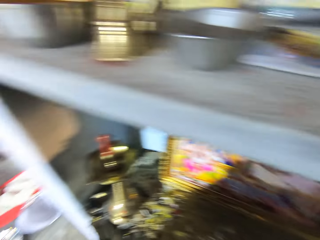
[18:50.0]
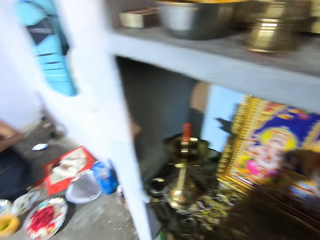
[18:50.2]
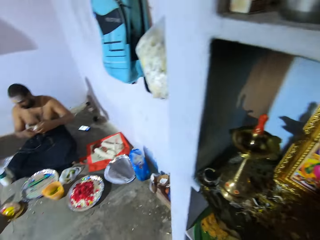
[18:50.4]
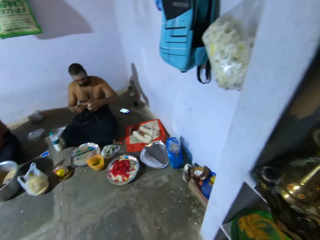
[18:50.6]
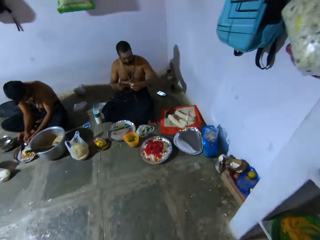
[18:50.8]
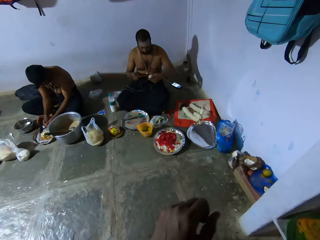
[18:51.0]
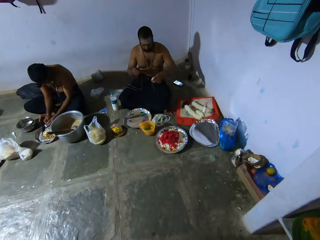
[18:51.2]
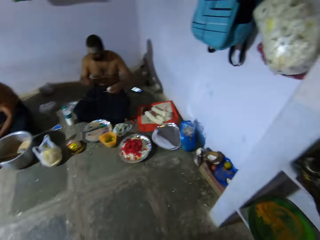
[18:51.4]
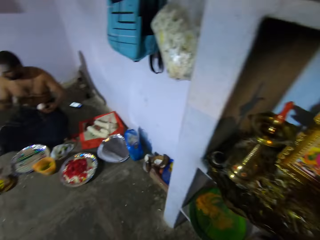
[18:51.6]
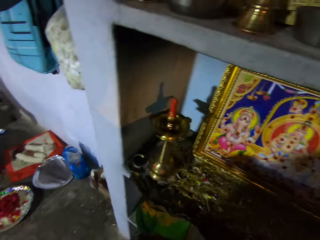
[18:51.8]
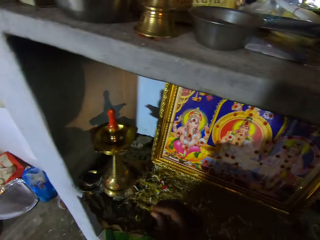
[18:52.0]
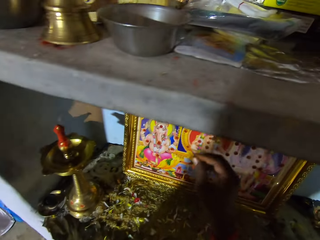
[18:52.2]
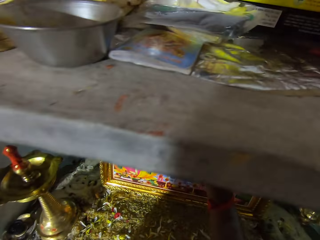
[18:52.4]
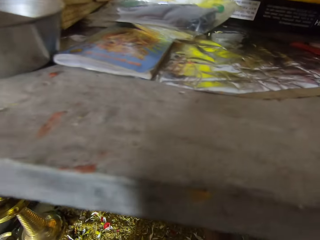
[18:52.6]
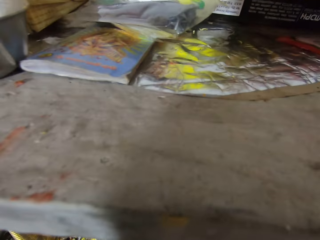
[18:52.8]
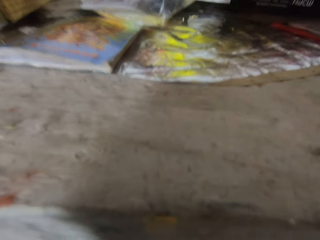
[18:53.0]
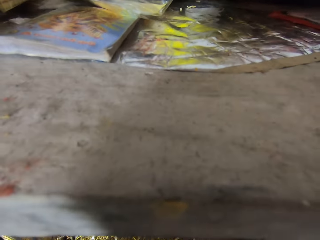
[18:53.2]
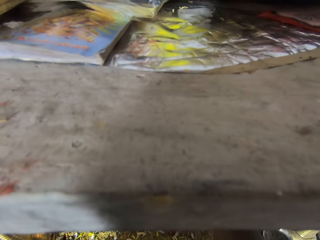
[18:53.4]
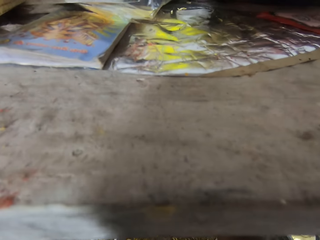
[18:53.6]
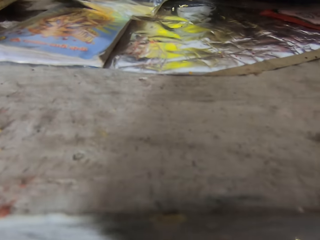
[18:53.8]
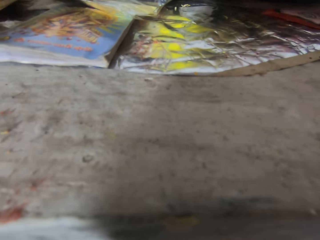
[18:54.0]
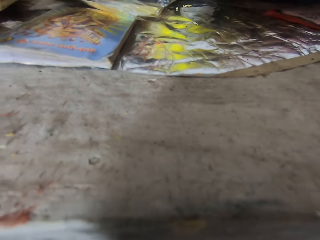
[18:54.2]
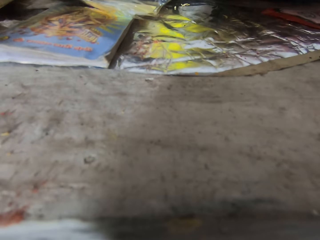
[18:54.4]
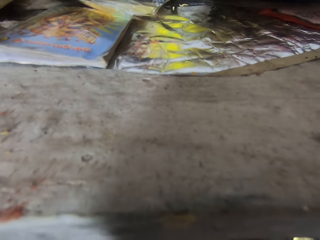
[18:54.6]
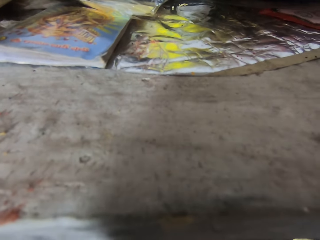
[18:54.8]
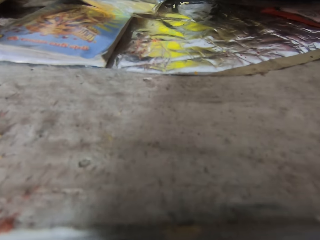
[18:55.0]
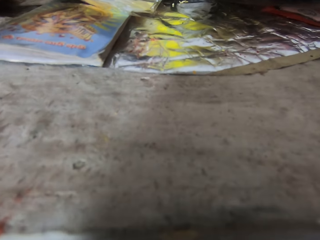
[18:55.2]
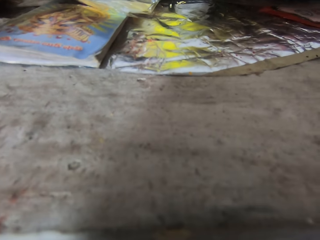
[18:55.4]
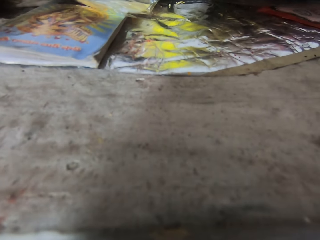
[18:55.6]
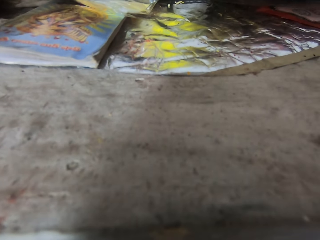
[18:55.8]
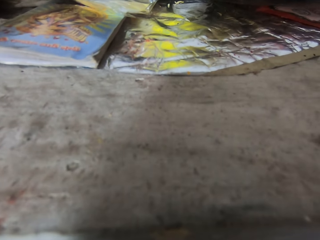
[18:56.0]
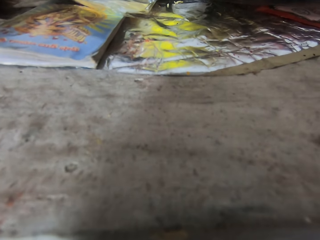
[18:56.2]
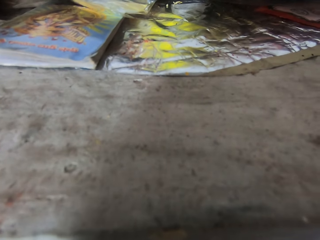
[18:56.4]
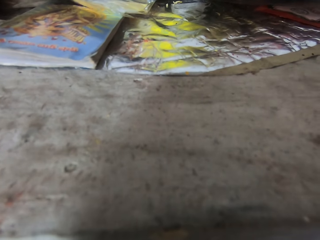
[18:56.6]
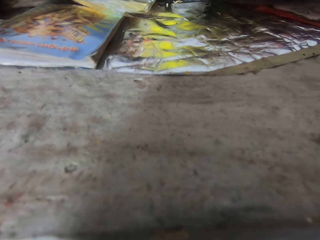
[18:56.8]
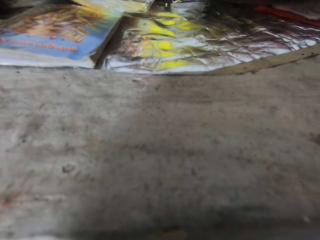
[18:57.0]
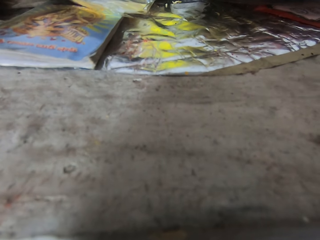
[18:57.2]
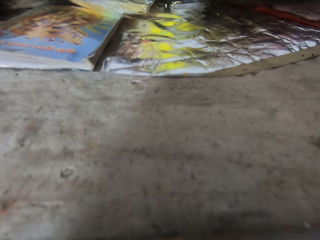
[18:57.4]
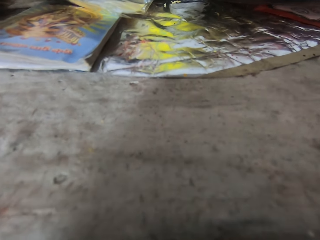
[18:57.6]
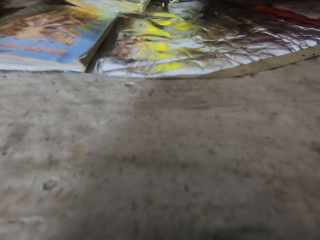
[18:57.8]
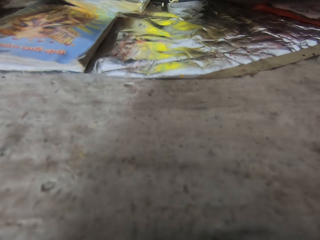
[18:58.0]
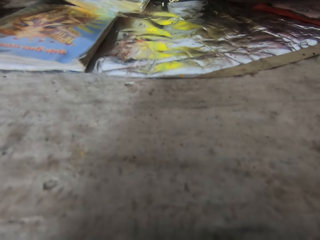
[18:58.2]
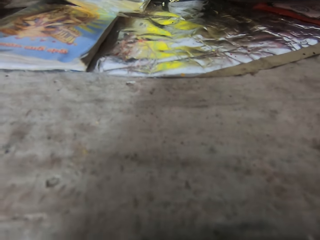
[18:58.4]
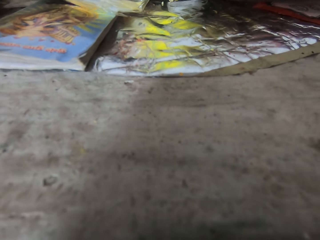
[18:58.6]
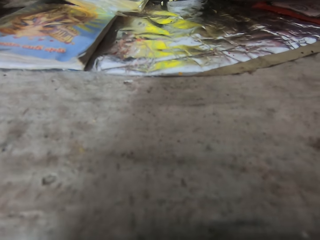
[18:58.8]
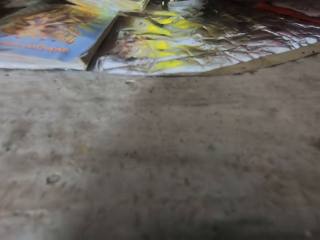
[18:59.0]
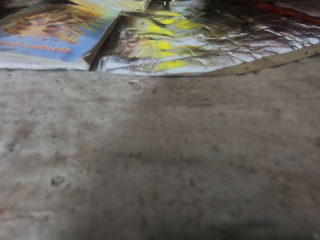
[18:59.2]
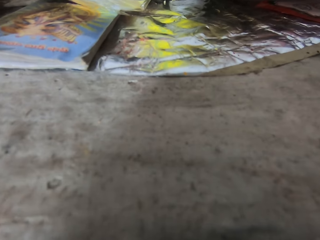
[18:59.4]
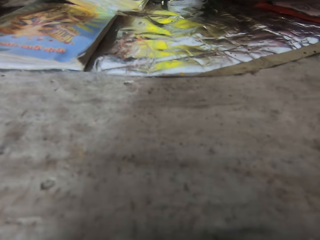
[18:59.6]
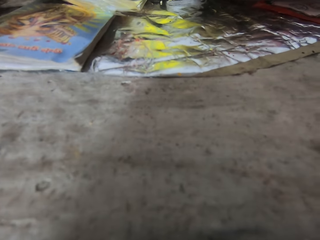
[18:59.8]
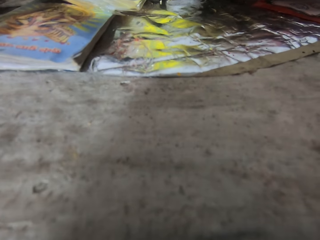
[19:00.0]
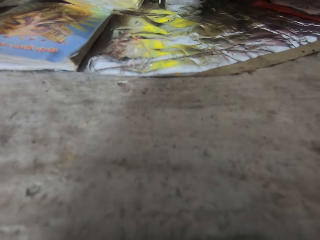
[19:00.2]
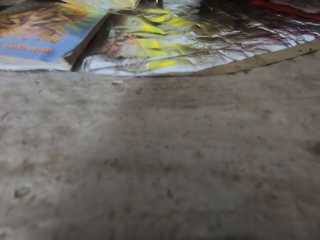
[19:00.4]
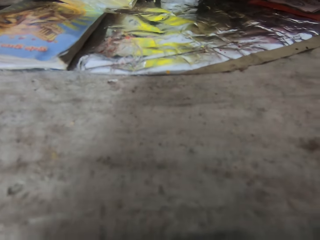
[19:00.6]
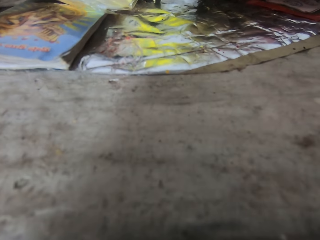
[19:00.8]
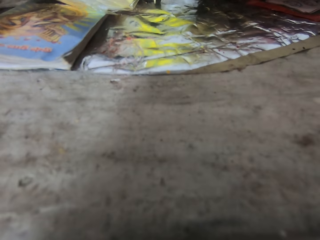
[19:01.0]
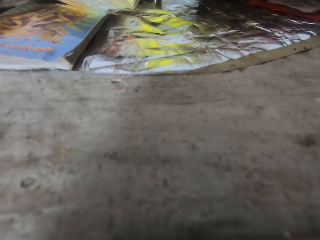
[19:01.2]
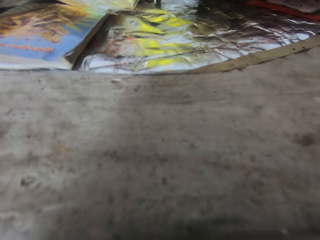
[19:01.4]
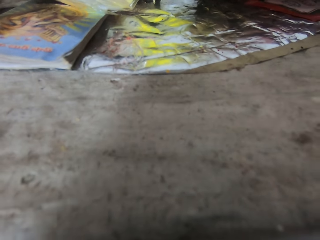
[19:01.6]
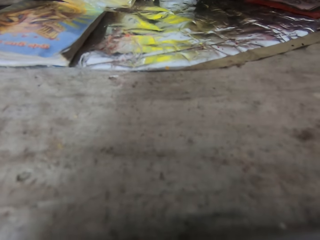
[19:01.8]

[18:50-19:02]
The camera wearer looks around the house. They draw in a frame. They decorate the goddess portrait.

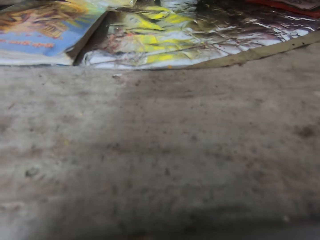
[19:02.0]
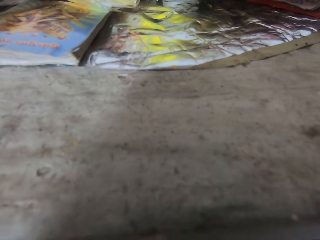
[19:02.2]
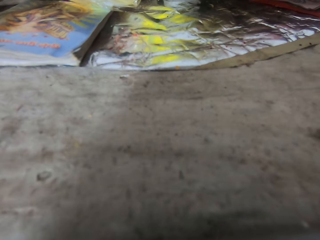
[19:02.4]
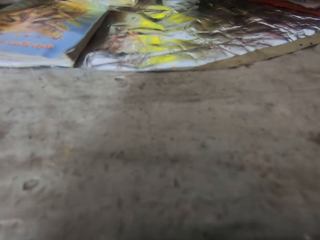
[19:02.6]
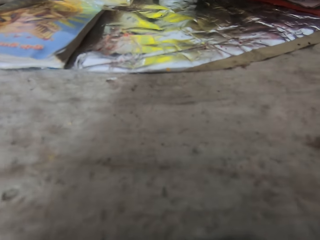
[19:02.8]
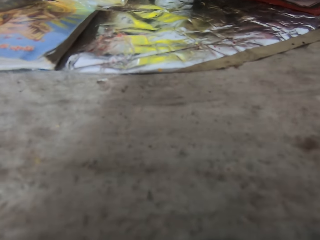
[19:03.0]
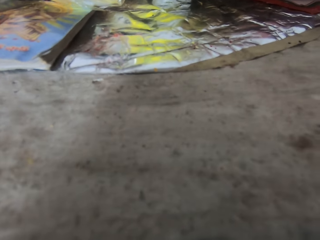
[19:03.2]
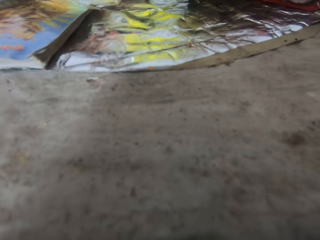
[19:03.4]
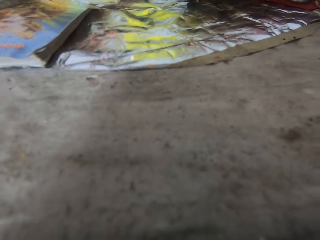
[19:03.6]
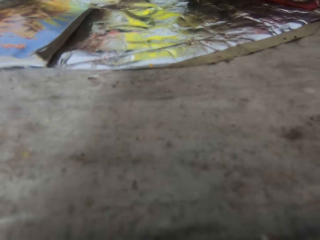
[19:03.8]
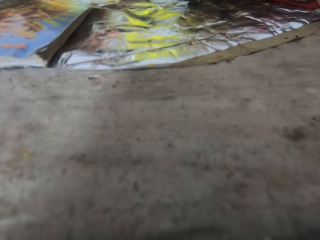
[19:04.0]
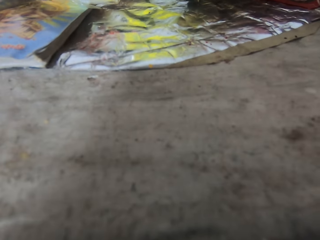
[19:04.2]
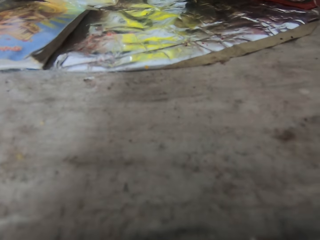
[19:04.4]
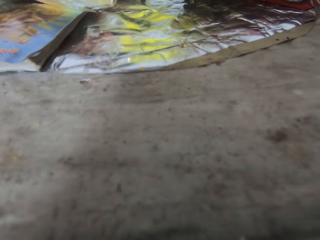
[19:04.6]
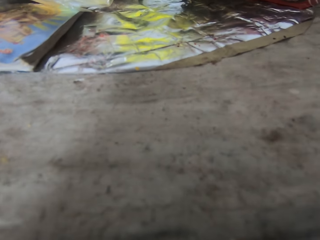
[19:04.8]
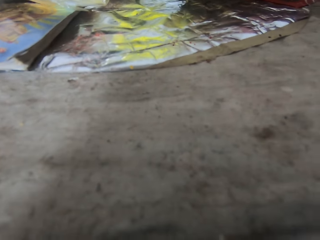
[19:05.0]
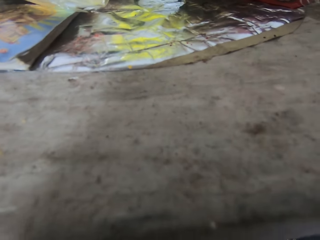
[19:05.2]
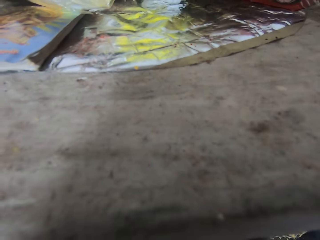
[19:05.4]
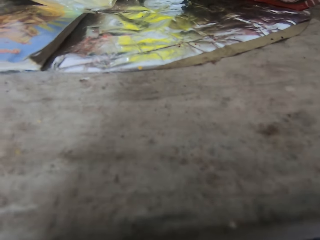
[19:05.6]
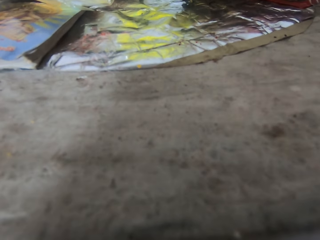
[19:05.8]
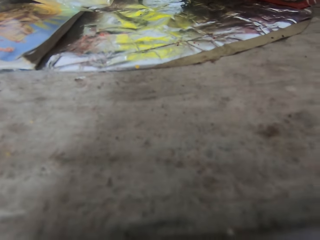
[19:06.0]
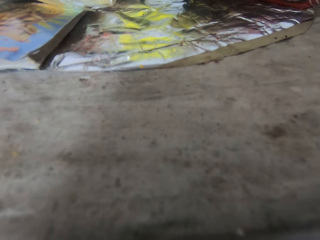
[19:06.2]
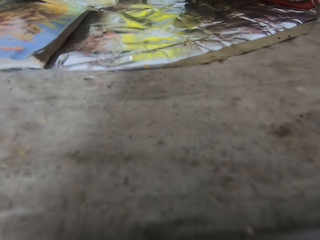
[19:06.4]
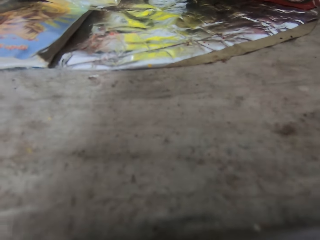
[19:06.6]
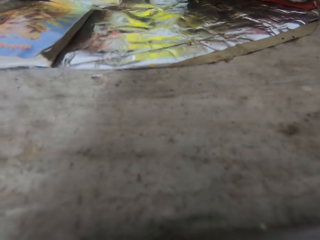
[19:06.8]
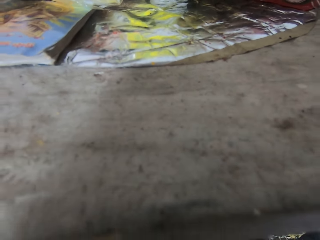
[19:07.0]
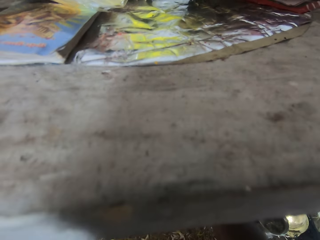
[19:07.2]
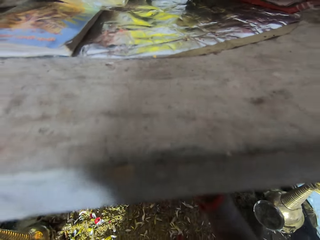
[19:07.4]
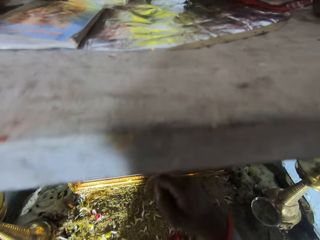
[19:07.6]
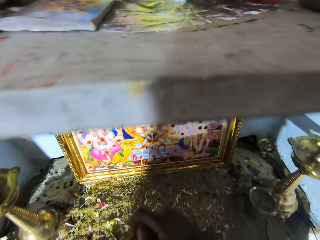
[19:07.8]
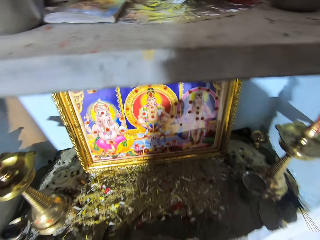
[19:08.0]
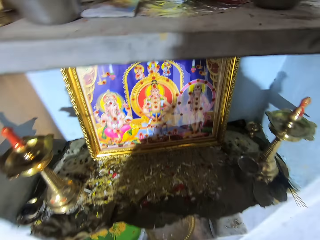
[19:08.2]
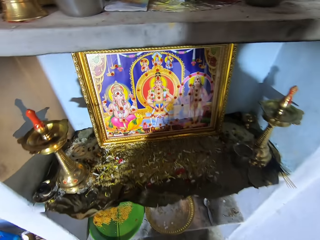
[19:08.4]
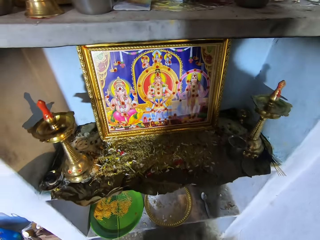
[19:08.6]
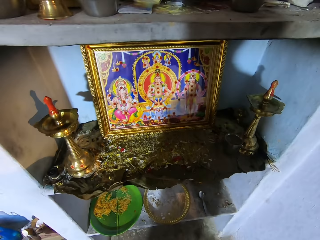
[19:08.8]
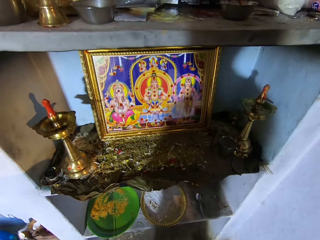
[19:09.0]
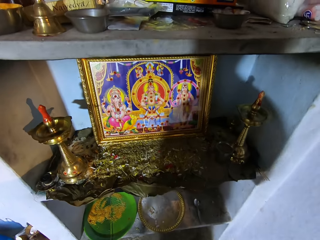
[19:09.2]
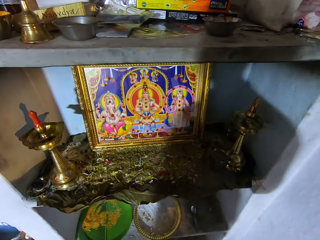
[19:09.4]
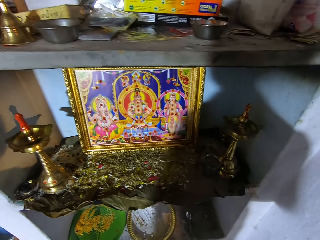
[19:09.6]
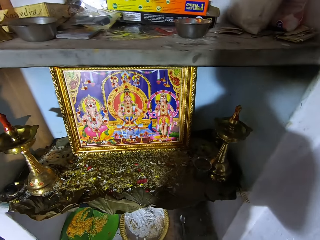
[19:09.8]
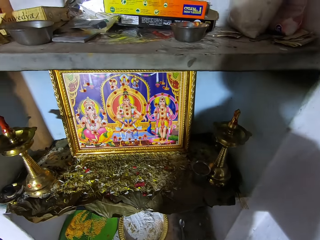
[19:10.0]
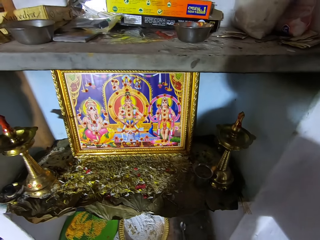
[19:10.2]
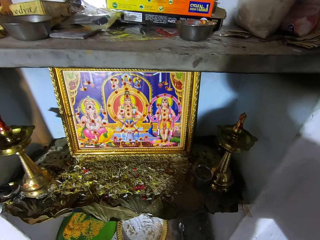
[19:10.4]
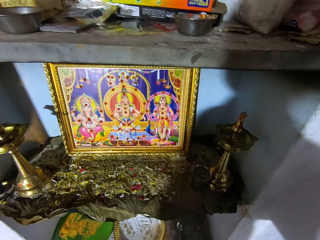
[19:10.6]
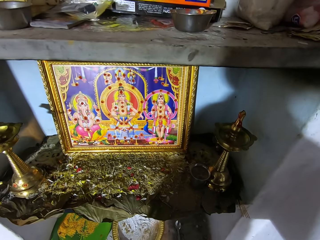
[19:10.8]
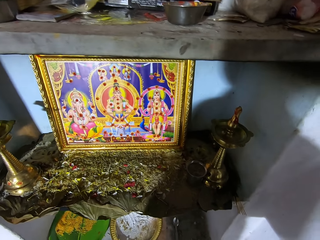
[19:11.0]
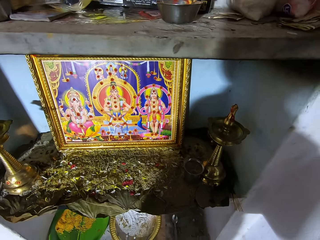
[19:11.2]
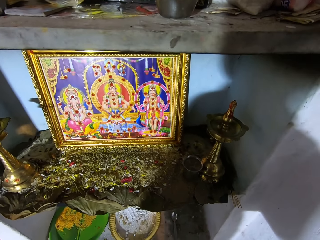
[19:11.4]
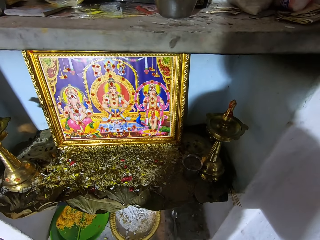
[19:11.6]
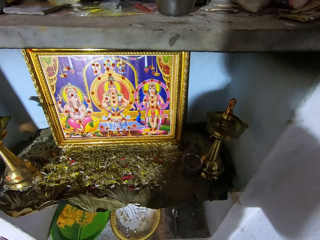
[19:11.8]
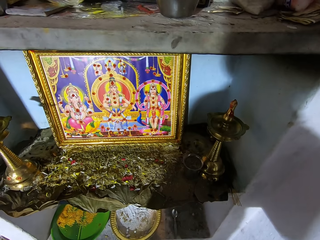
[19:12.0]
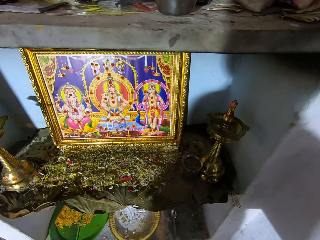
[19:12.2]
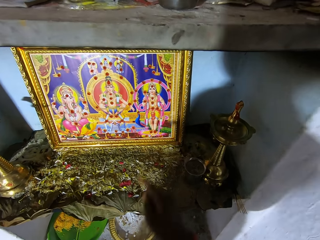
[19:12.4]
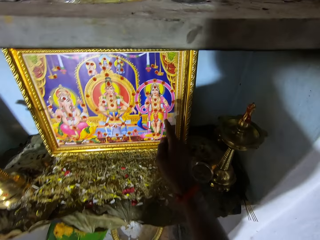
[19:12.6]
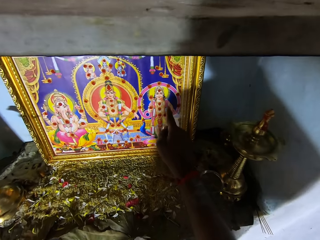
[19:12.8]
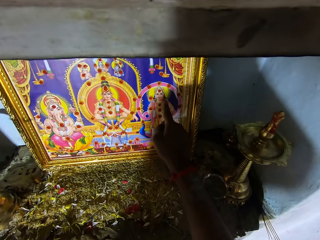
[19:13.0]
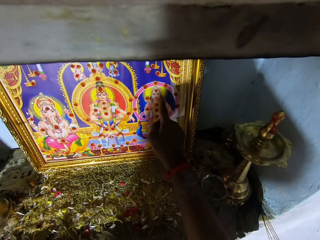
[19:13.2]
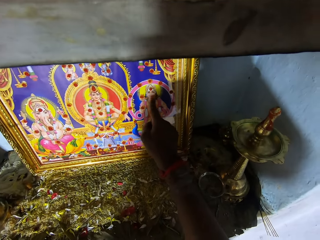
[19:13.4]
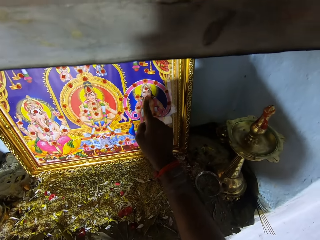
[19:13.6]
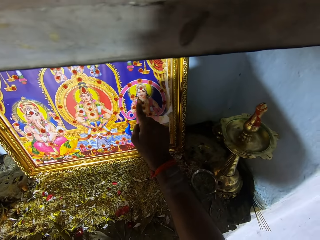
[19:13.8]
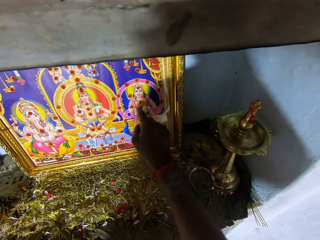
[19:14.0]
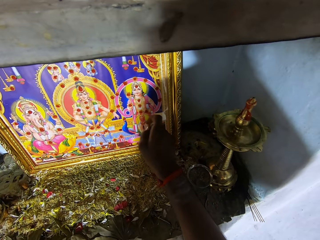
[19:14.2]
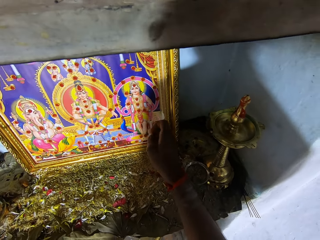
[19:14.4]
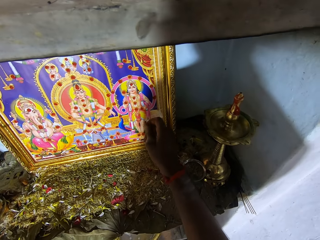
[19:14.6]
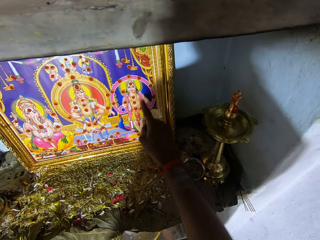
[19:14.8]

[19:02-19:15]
The camera wearer stares at the goddess portrait. They point at the frame. They touch the goddess portrait.
